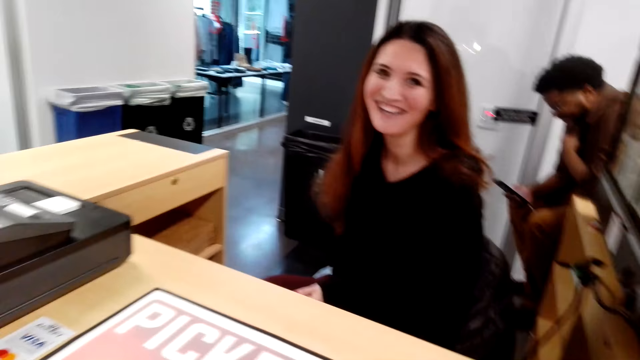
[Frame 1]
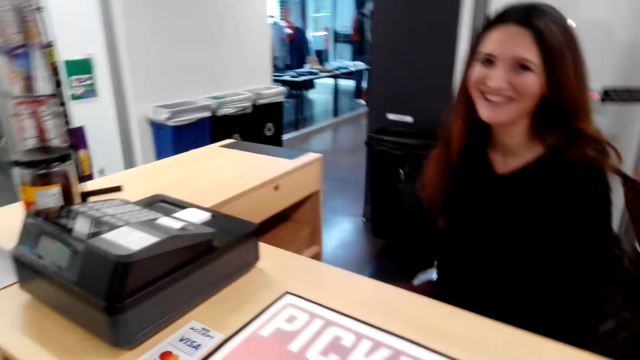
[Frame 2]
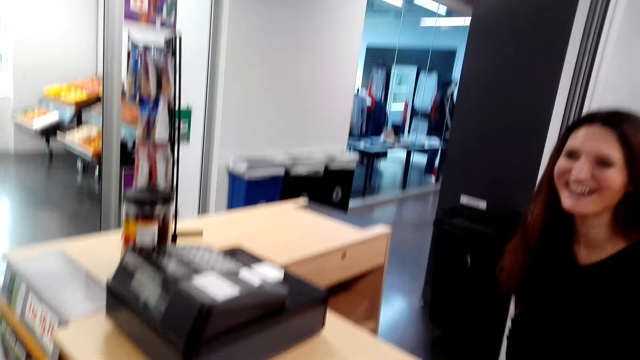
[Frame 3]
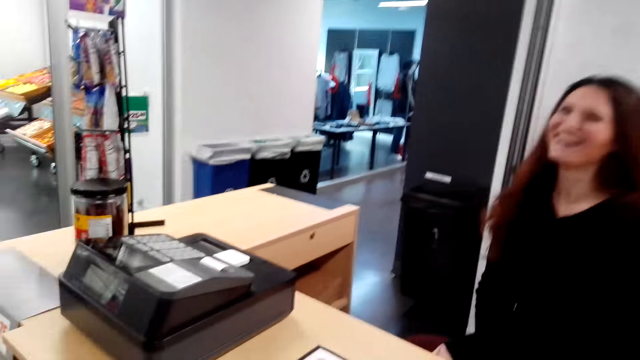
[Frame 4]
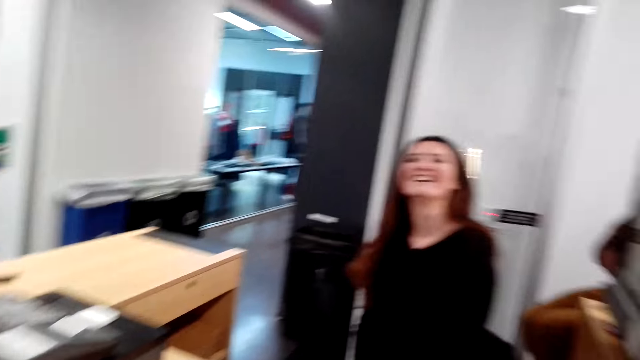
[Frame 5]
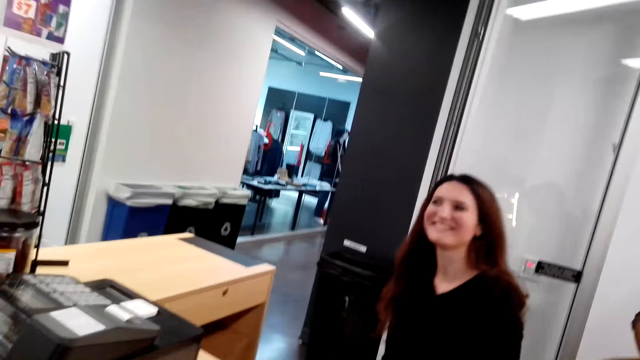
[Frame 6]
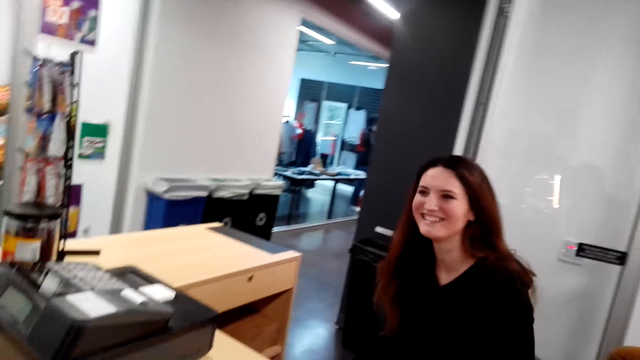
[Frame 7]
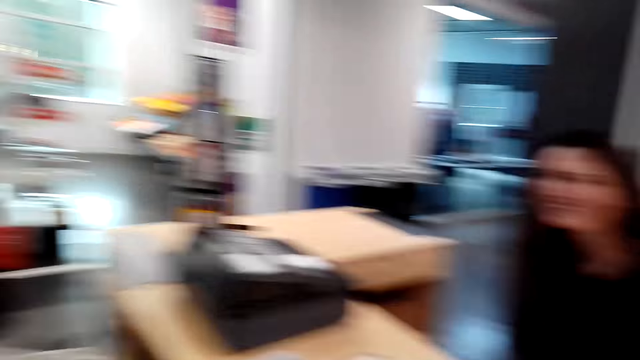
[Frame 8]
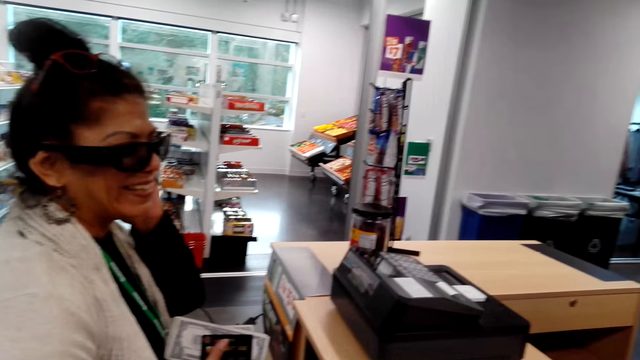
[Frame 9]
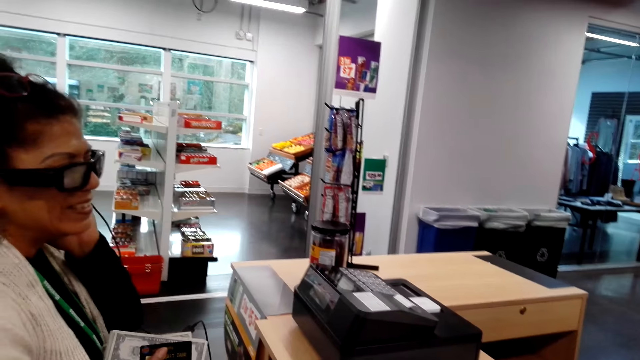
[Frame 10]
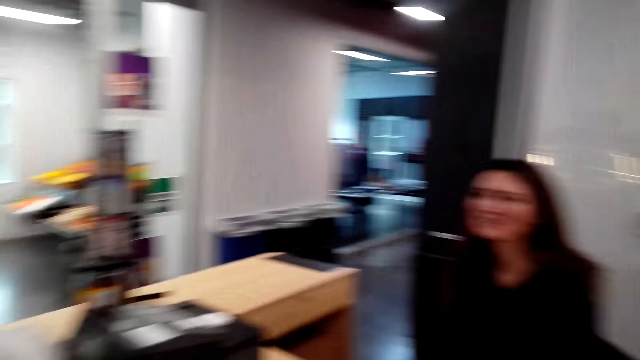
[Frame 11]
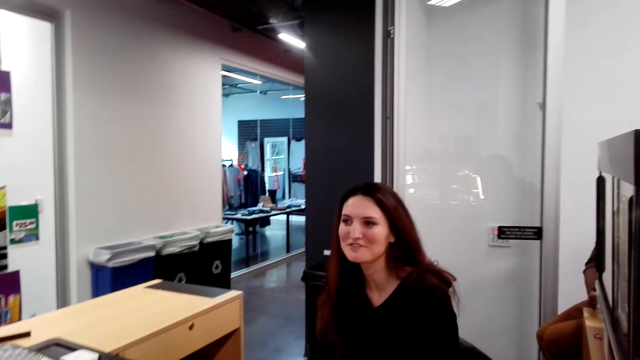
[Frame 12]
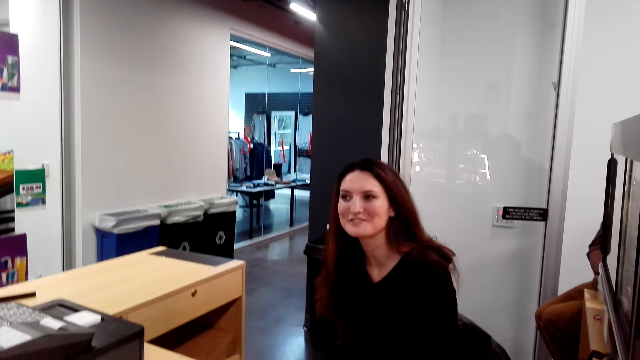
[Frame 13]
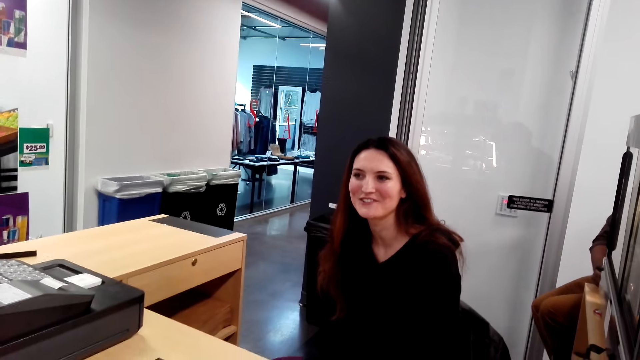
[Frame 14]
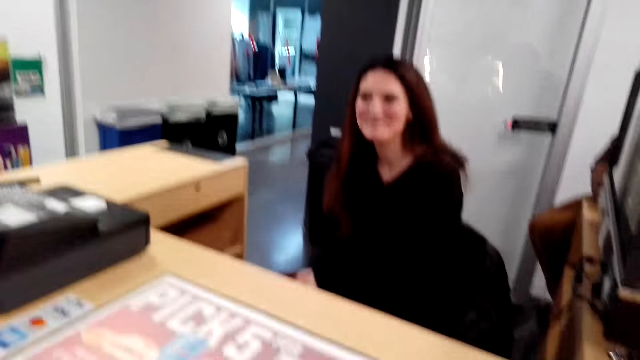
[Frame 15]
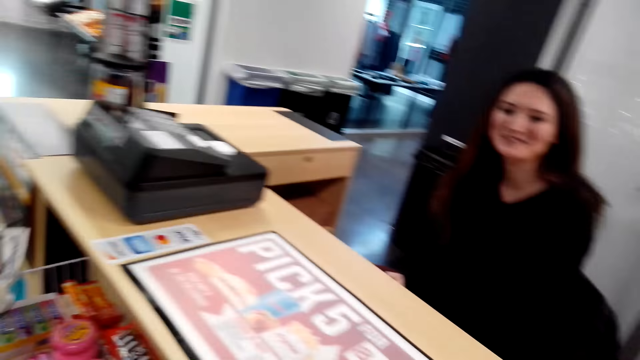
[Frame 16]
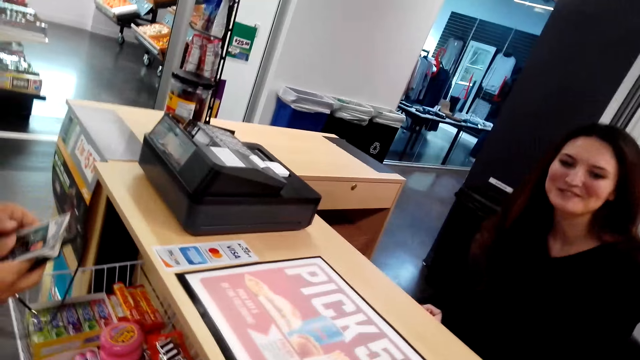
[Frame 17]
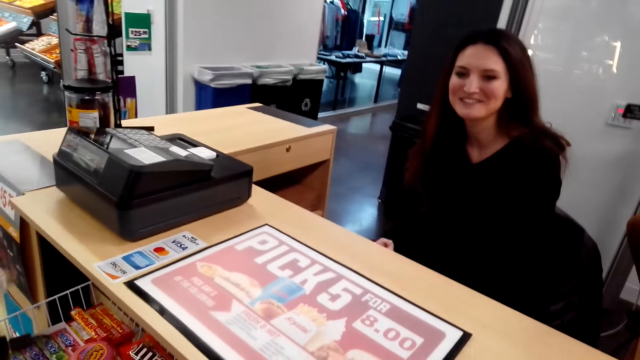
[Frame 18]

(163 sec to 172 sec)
The camera wearer converses with a female and another female. They interact with a person.

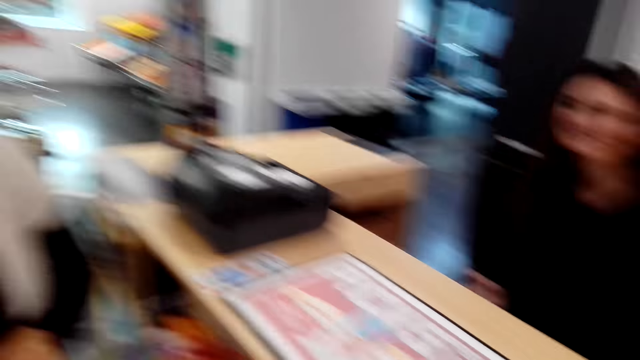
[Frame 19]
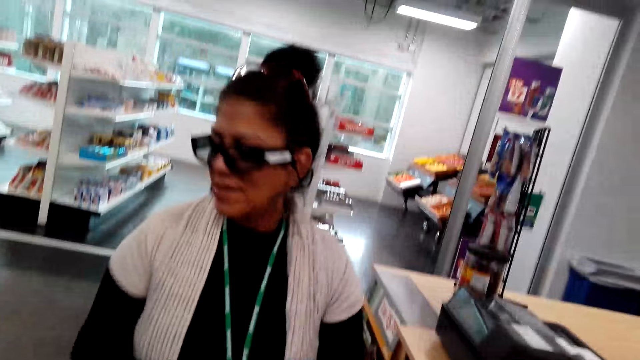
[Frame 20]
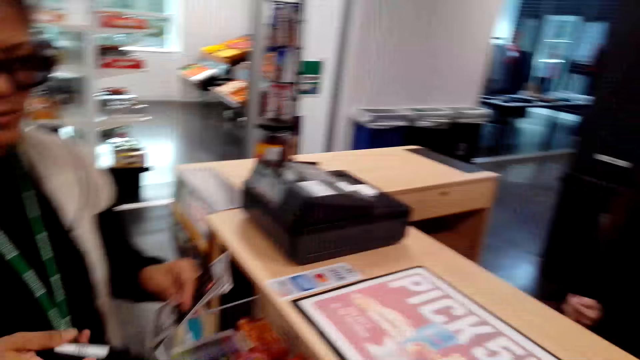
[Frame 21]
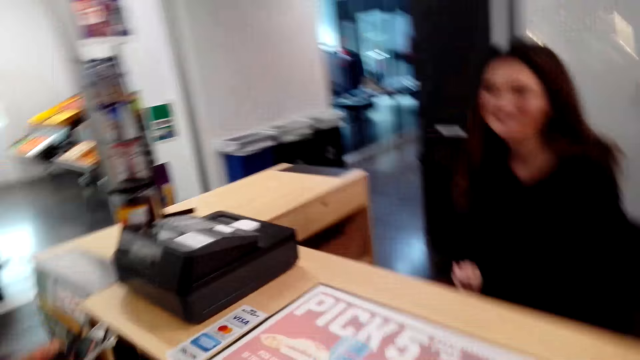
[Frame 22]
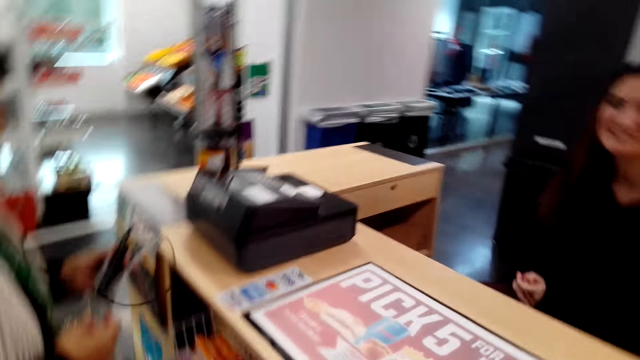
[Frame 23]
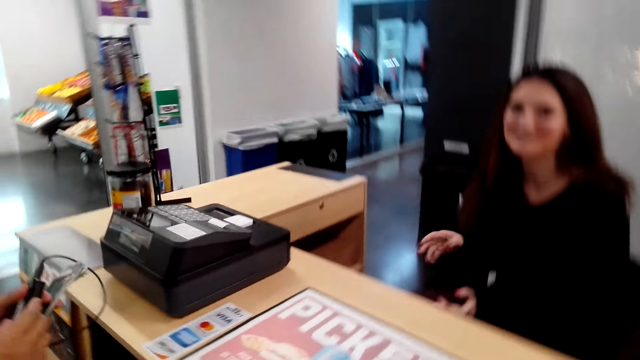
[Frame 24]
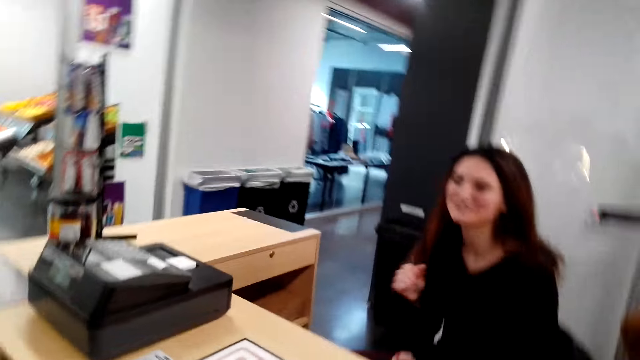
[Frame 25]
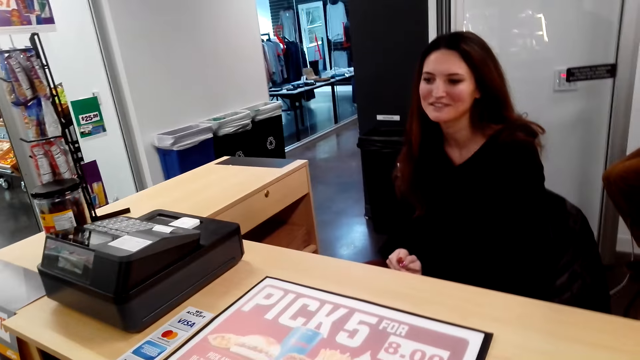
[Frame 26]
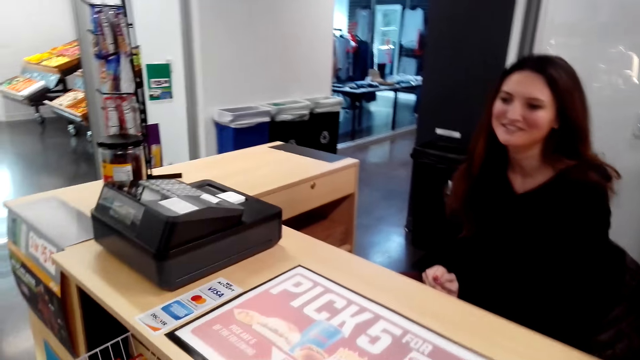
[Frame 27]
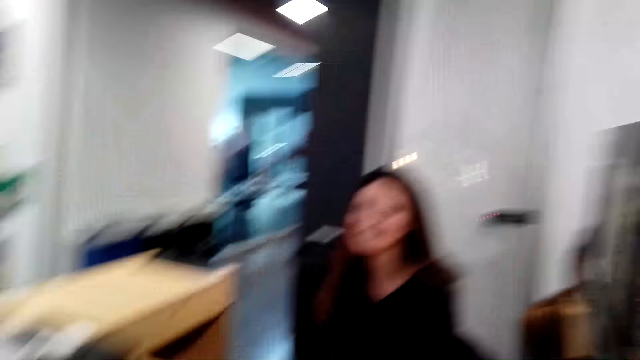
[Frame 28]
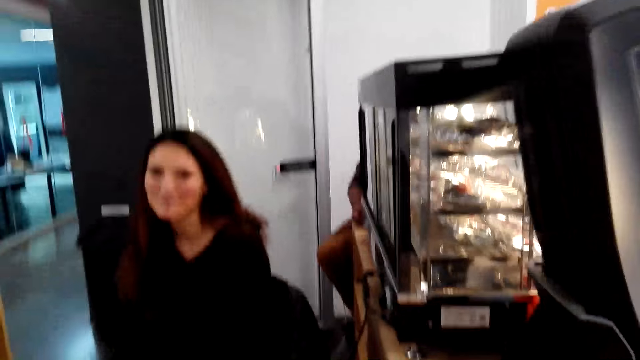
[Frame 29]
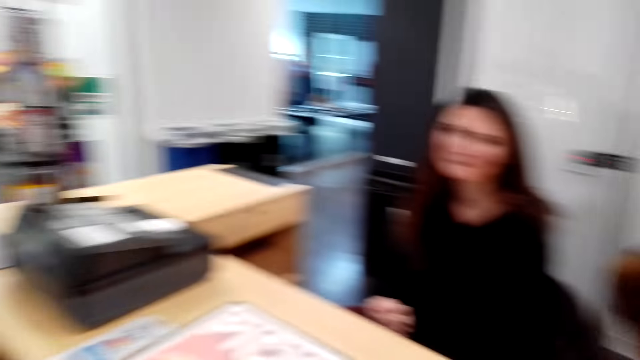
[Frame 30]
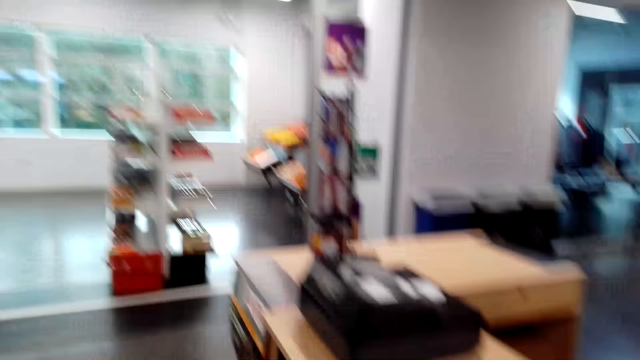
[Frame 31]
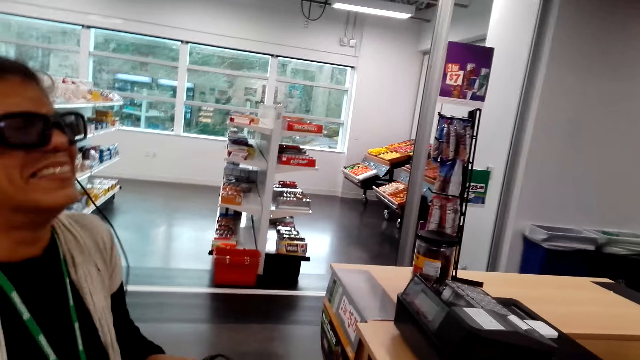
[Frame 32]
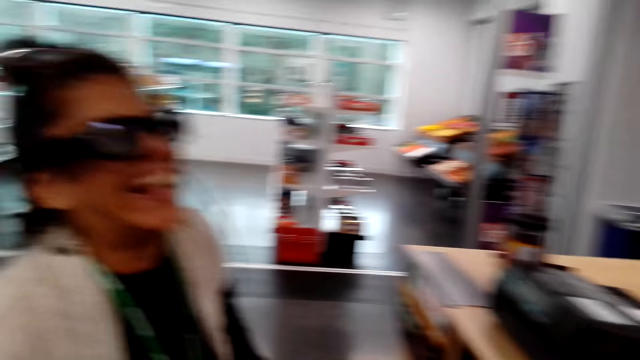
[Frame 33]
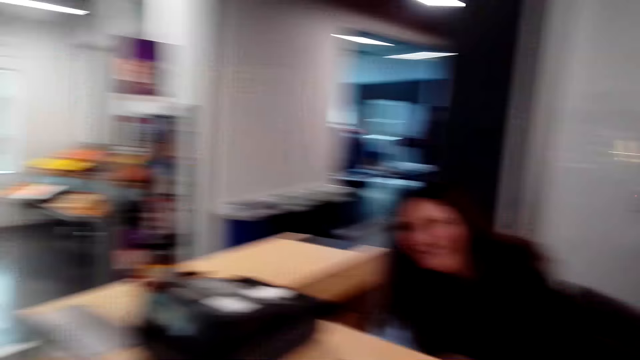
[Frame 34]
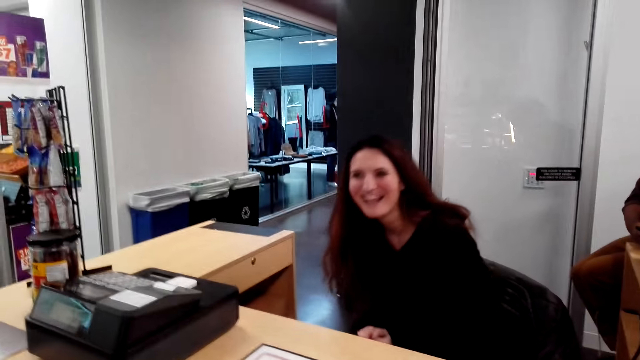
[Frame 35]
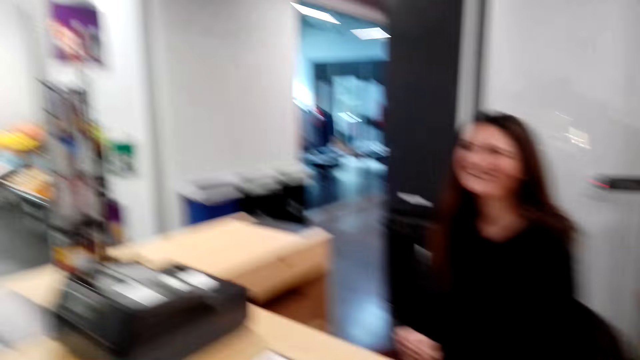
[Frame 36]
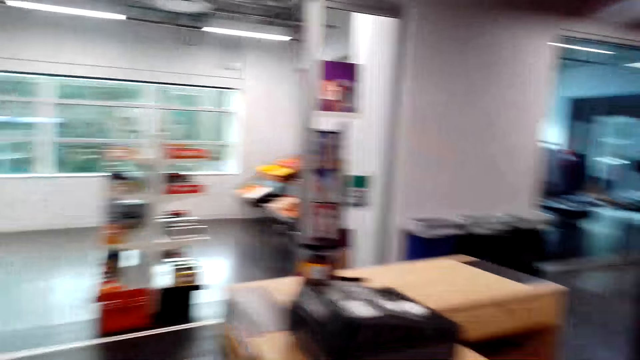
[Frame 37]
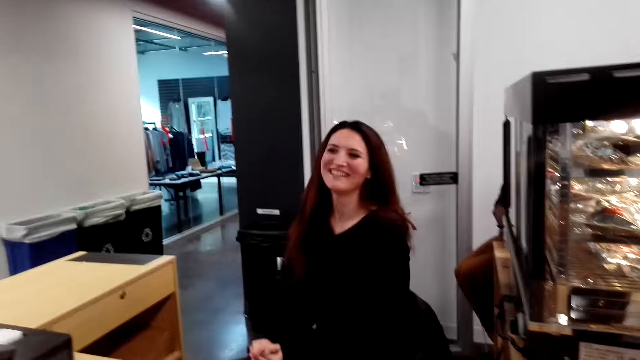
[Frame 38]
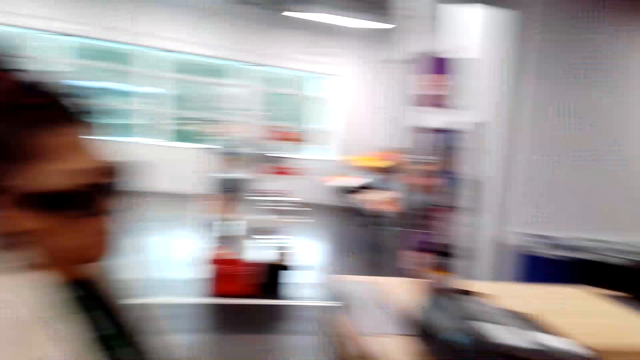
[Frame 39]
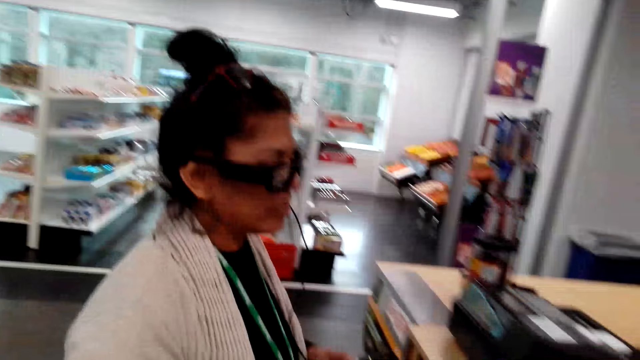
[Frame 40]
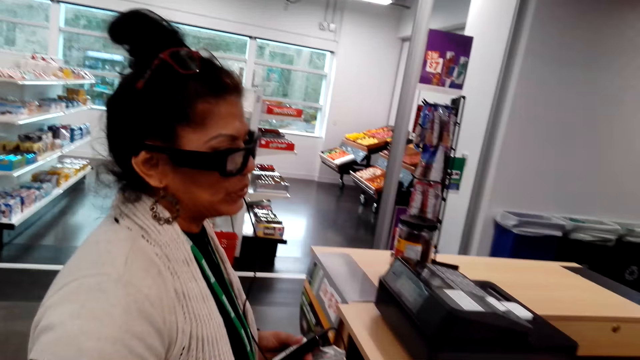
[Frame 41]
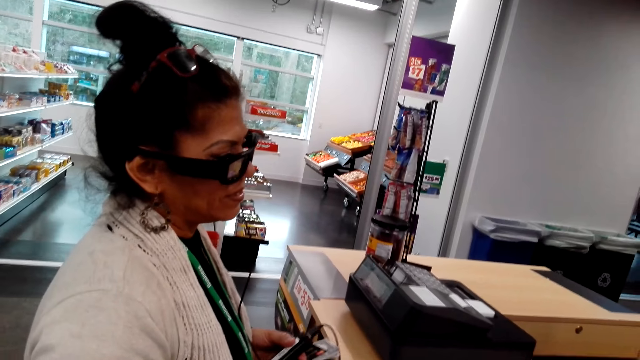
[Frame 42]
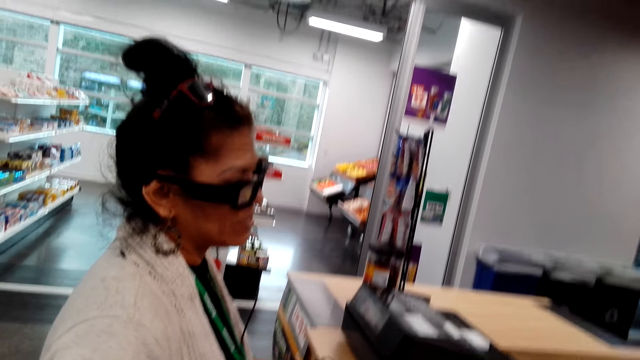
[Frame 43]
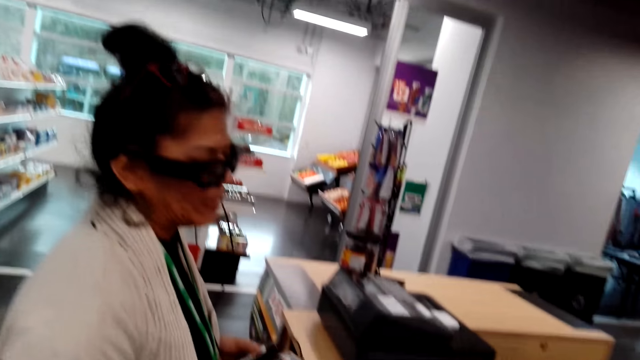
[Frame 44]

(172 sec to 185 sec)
The first female operates her phone. She places the phone on the other hand. The camera wearer converses with the first female and the other female.
